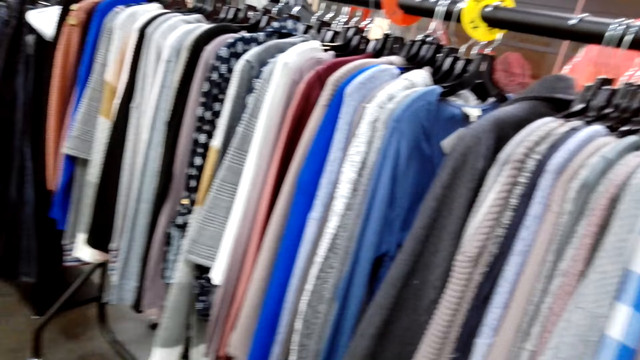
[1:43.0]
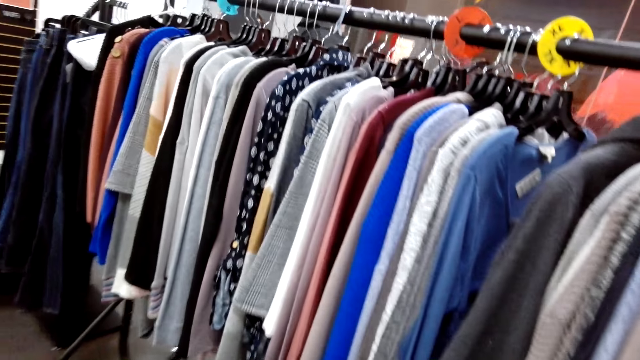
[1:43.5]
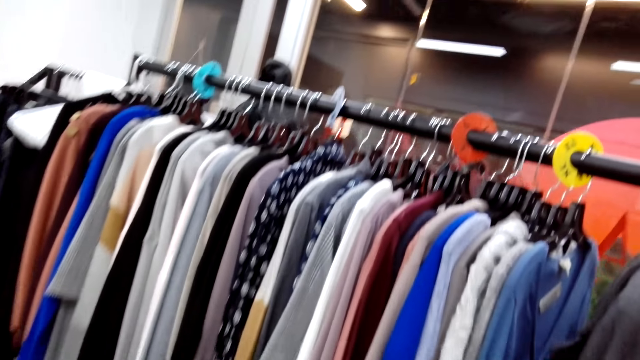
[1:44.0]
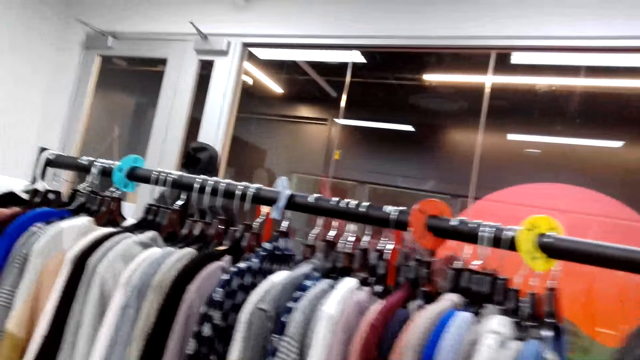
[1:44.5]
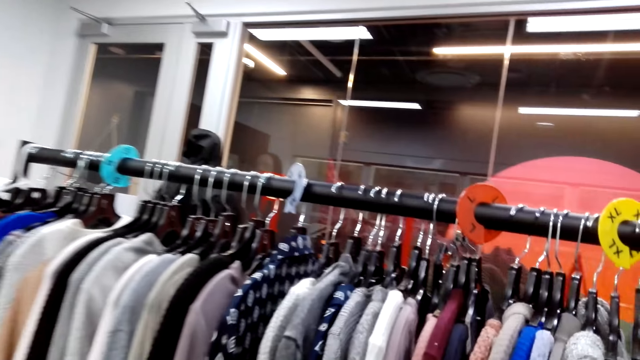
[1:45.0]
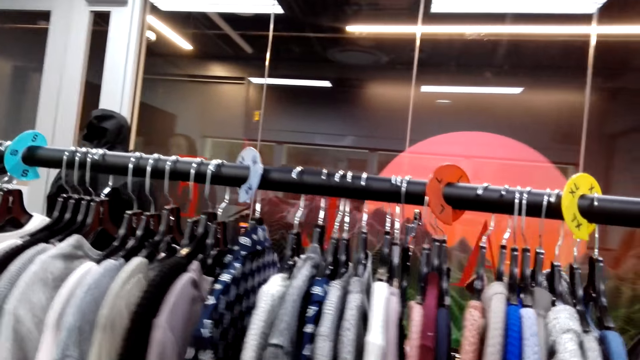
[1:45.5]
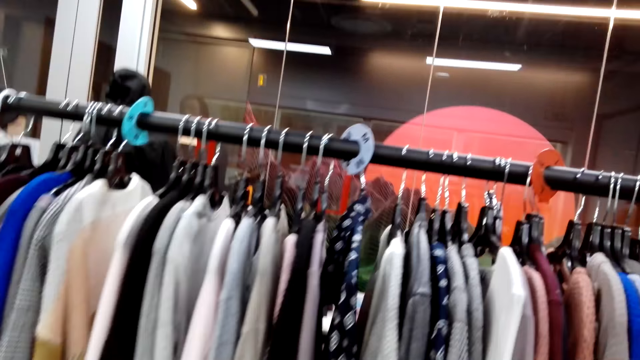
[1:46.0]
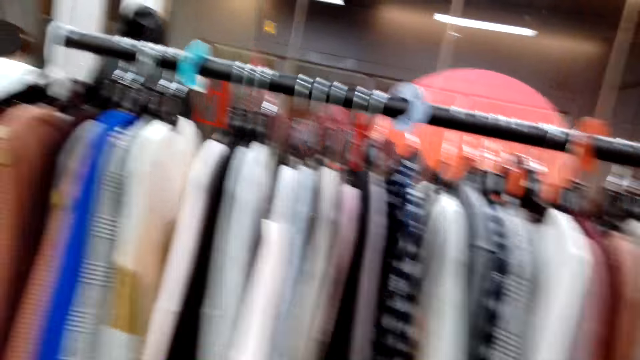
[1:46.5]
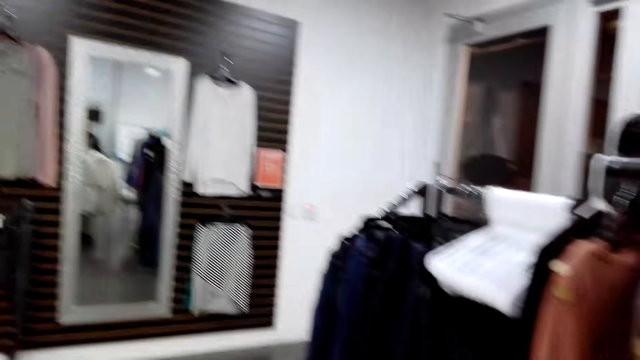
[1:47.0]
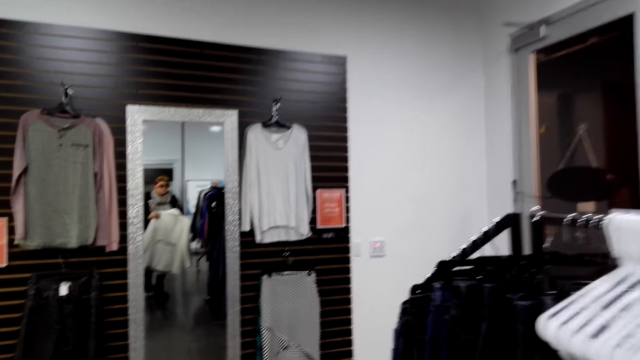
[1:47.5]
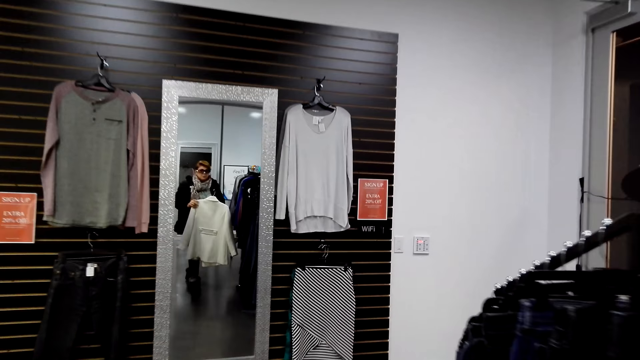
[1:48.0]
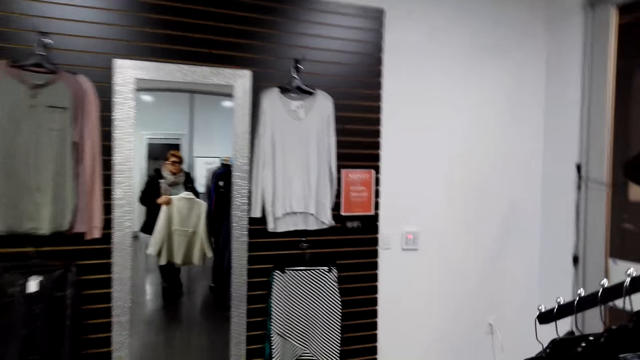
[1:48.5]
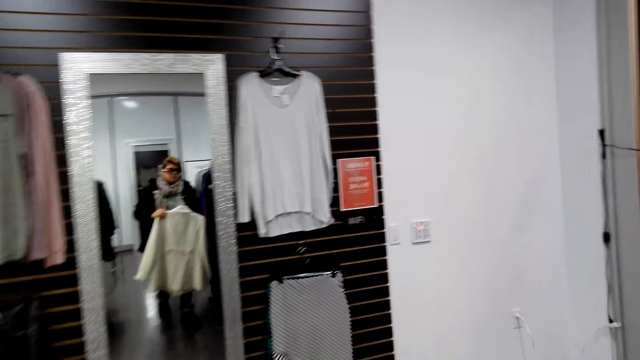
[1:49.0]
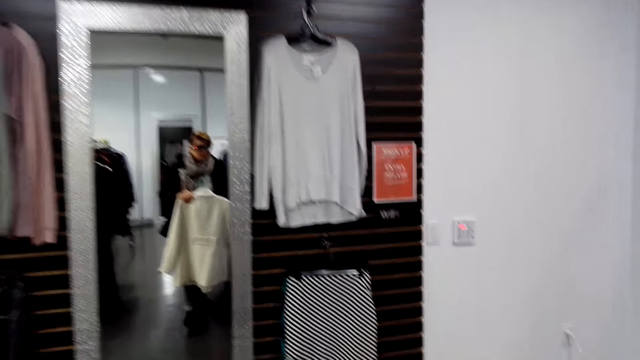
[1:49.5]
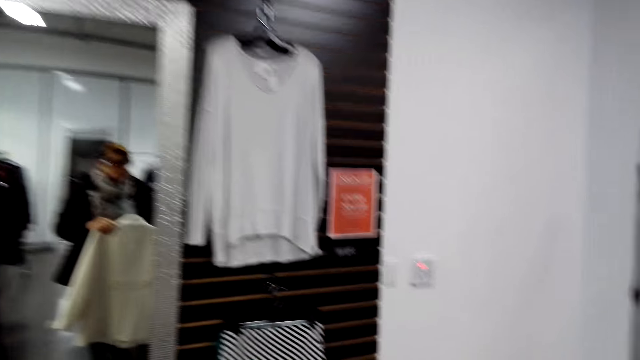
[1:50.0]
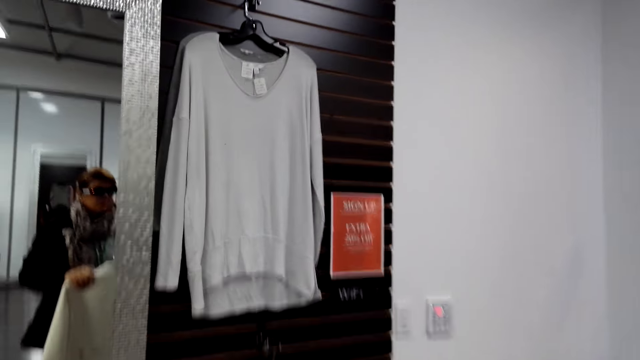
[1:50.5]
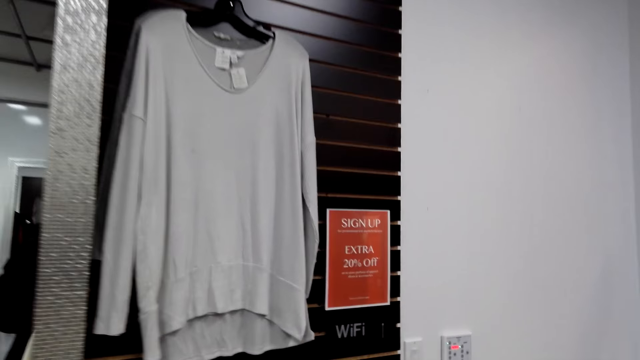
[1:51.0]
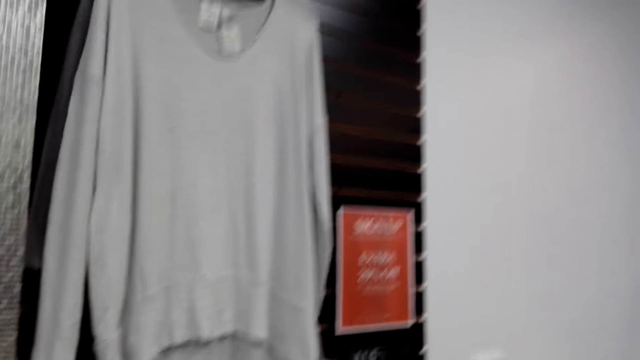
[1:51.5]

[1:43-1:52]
The camera wearer walks on the floor. They look at the other sweaters. They look at the mirror.

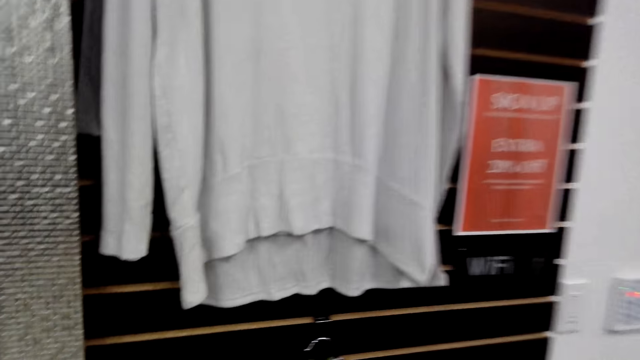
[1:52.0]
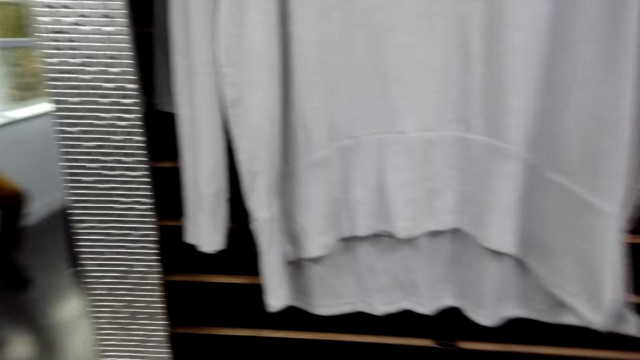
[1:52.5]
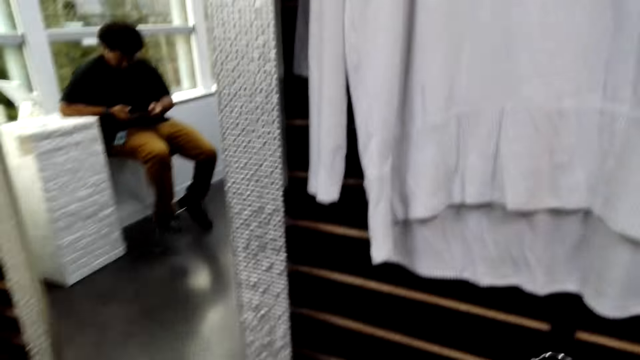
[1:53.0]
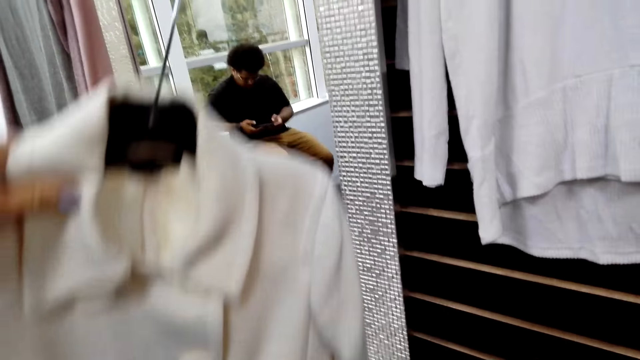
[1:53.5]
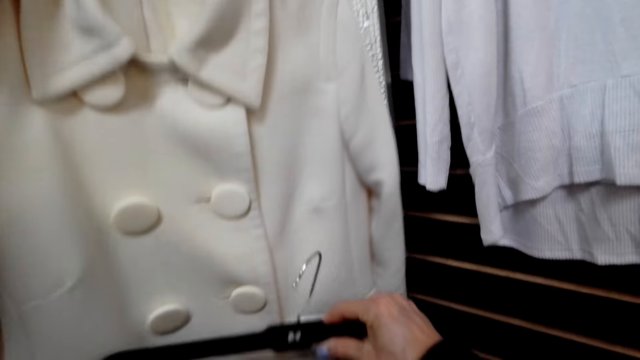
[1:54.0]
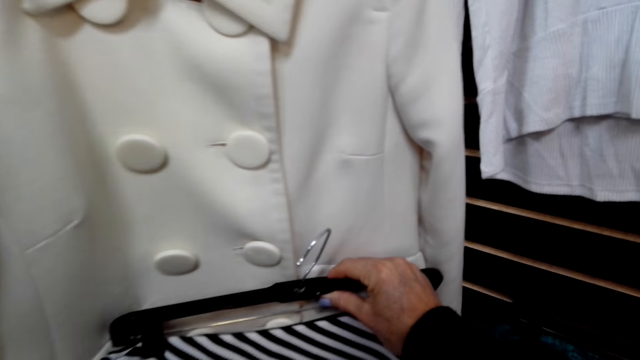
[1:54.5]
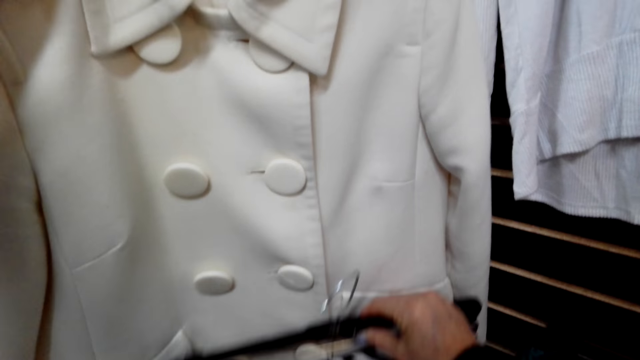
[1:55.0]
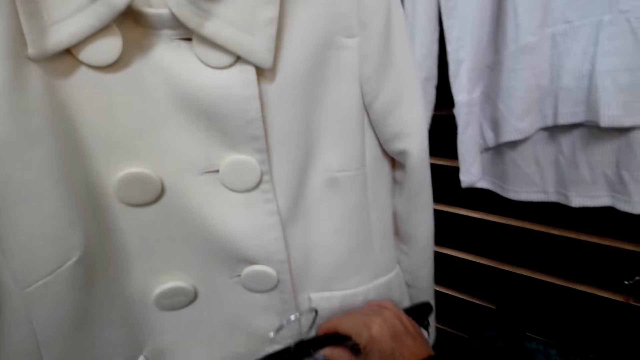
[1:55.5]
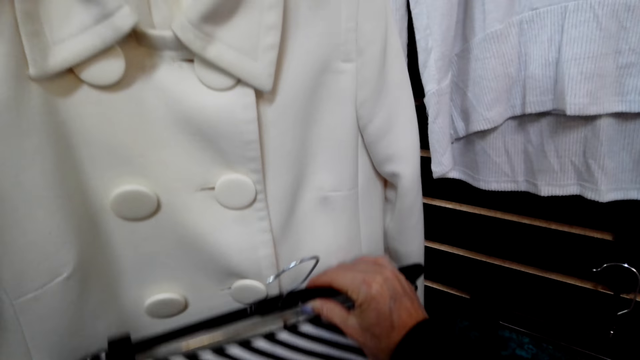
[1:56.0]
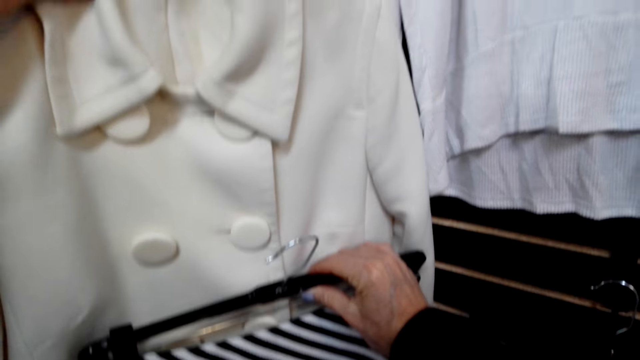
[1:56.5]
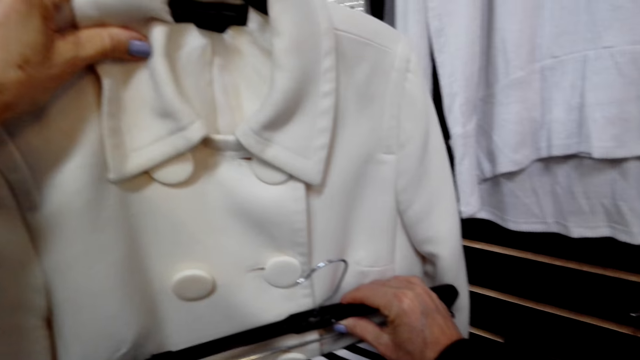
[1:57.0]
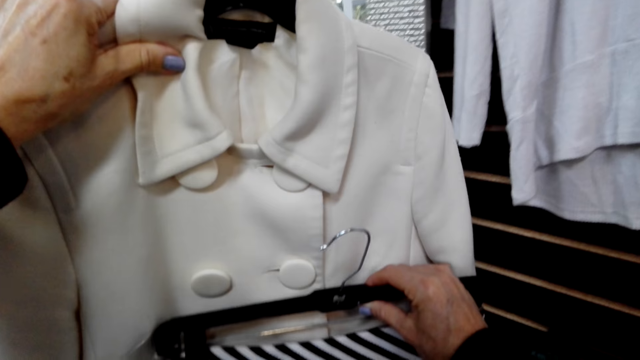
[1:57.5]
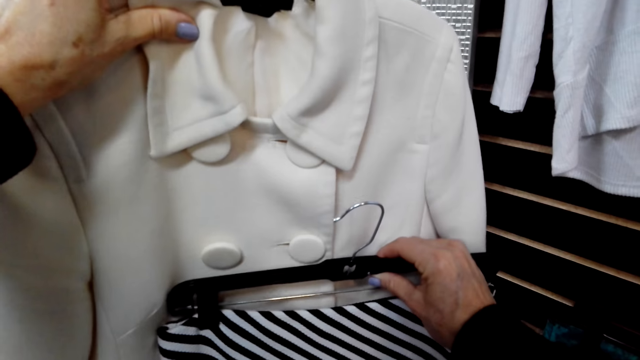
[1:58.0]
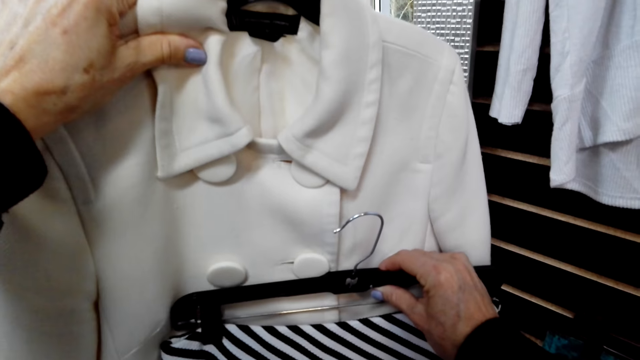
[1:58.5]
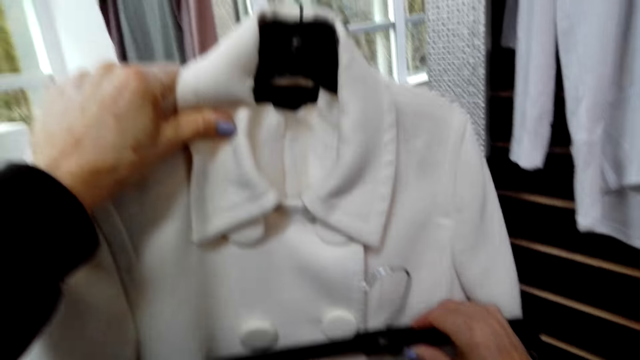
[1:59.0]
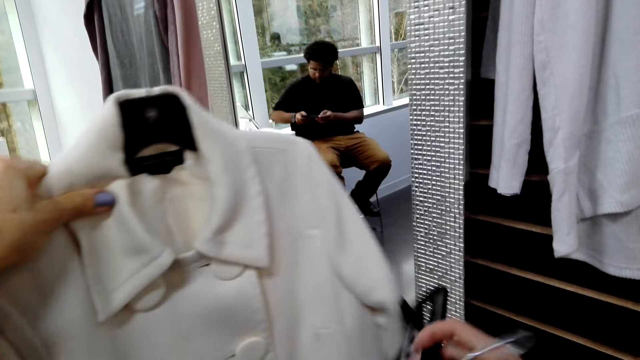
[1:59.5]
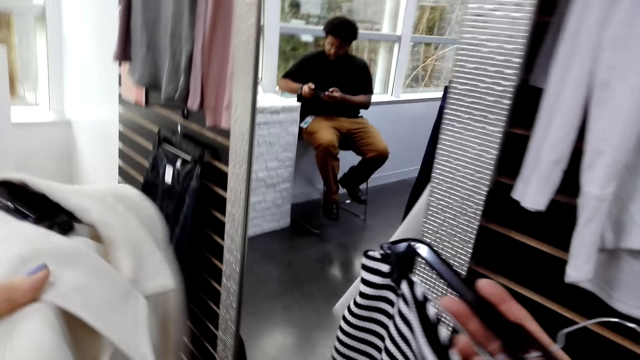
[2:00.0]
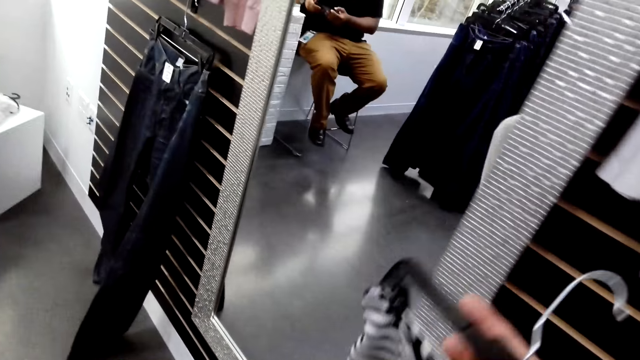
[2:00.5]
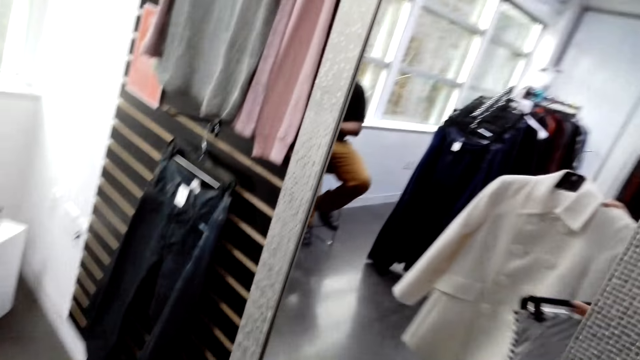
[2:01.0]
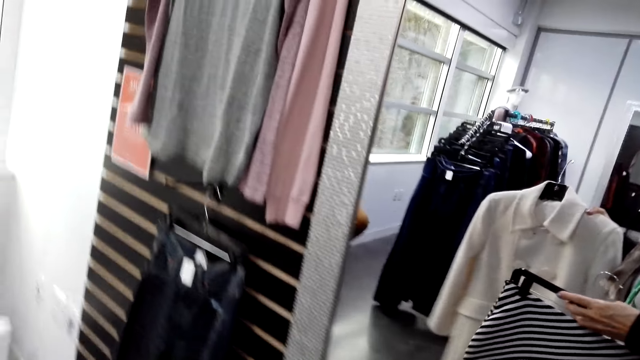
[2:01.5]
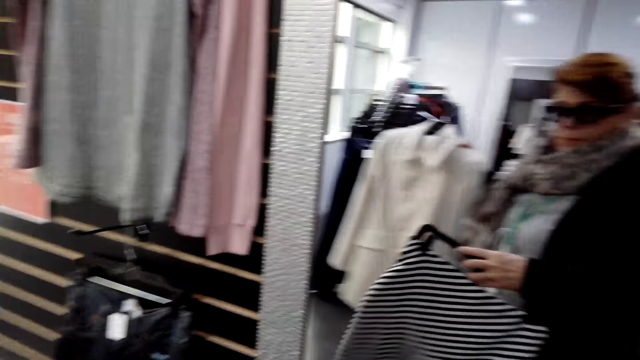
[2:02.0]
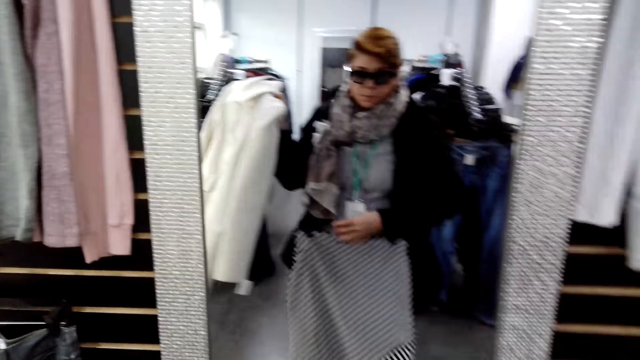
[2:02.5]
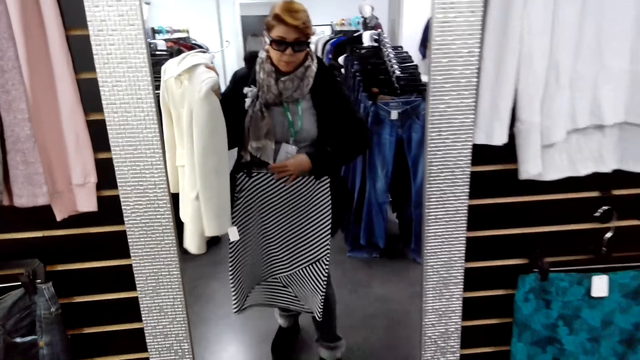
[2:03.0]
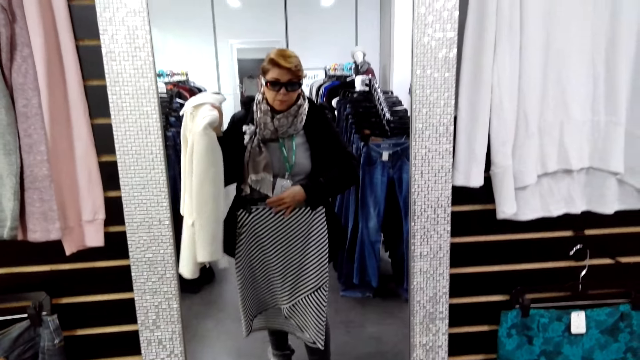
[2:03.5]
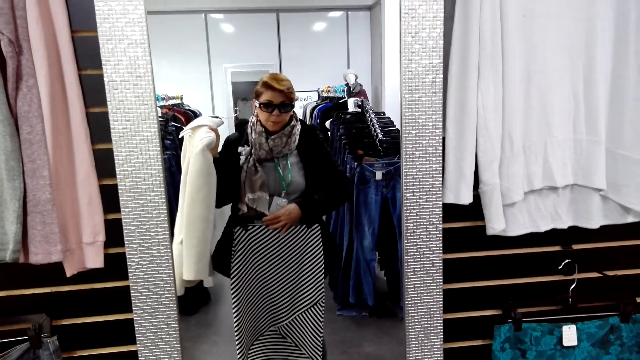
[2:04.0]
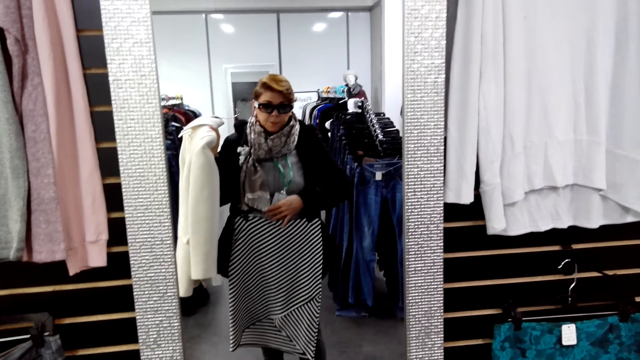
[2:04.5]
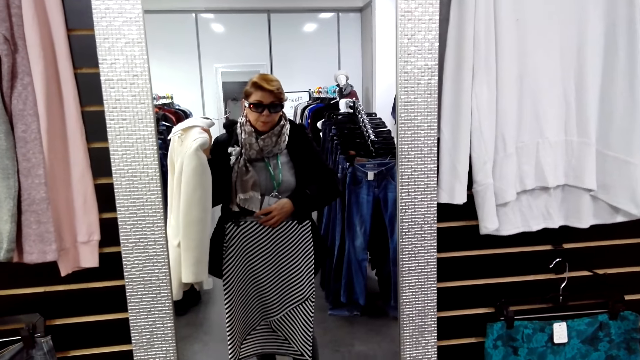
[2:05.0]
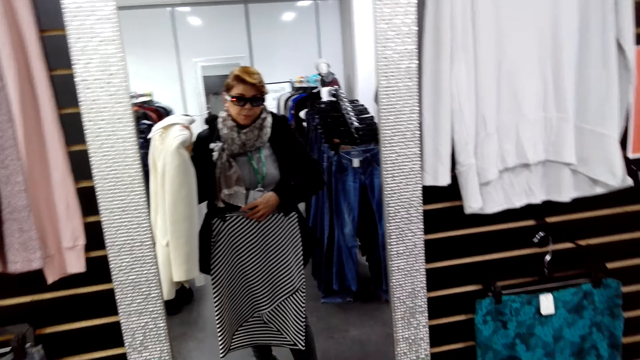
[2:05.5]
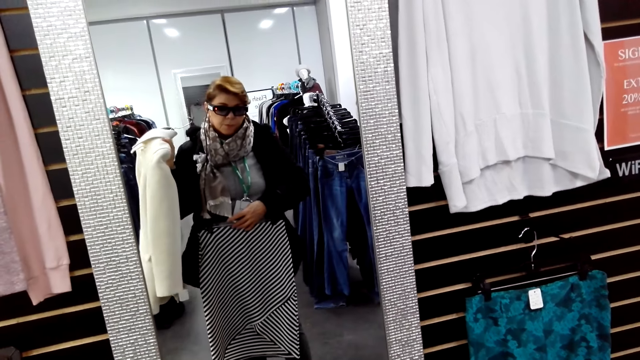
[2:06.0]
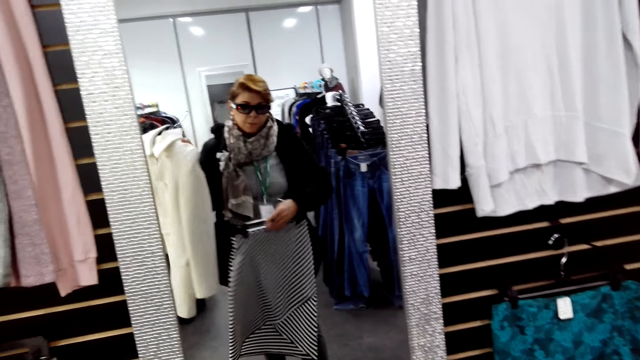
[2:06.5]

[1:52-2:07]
The camera wearer holds the piece of cloth with her hands. She matches the coat skirts. She looks at the mirror.
